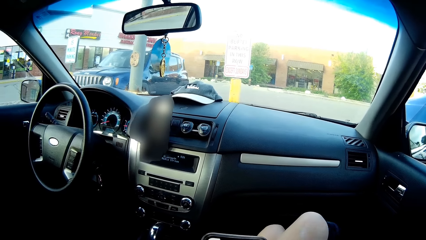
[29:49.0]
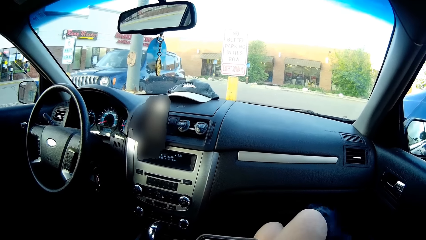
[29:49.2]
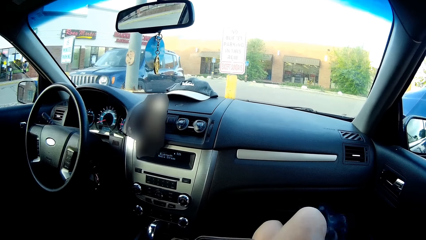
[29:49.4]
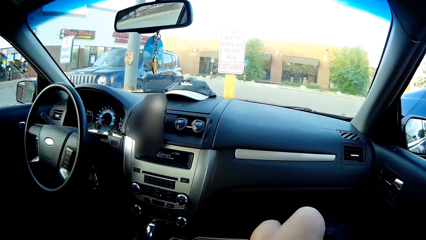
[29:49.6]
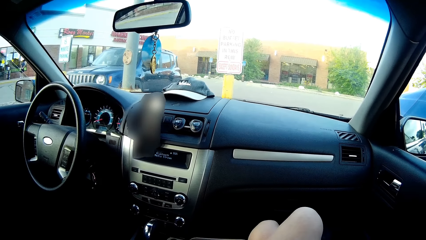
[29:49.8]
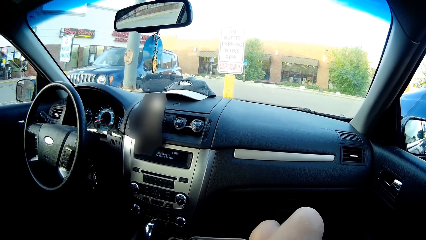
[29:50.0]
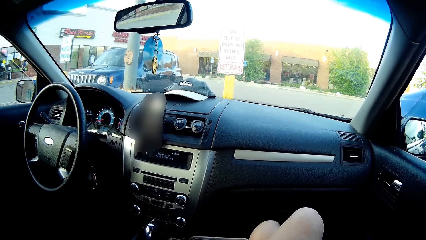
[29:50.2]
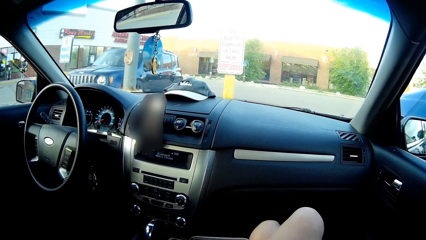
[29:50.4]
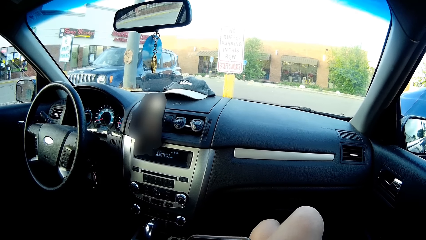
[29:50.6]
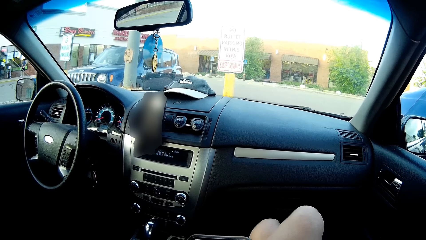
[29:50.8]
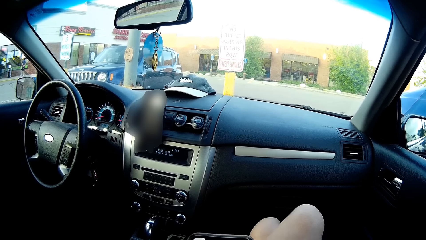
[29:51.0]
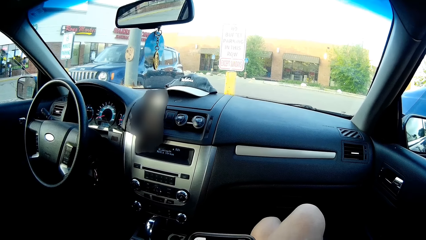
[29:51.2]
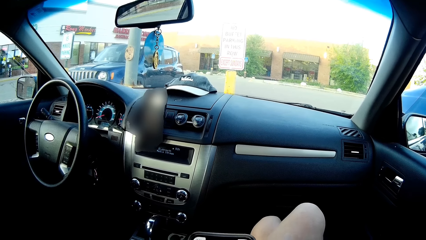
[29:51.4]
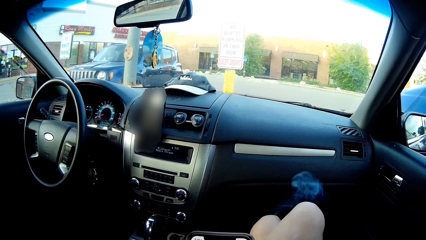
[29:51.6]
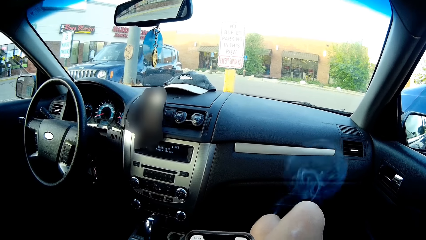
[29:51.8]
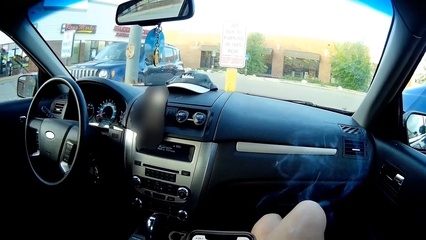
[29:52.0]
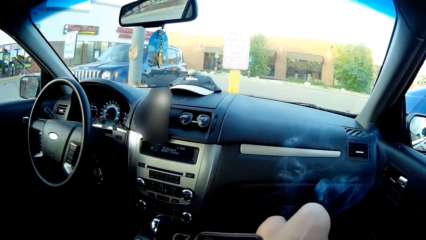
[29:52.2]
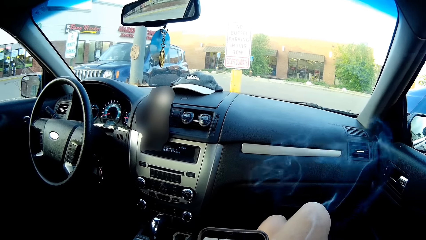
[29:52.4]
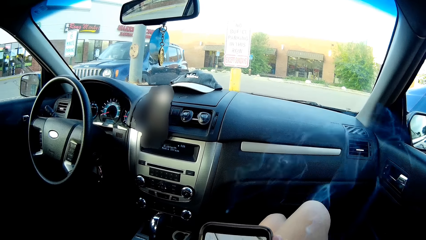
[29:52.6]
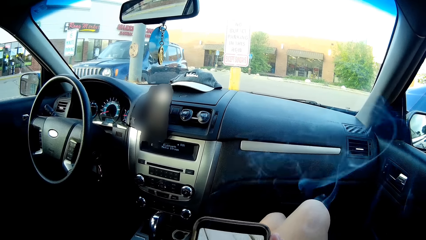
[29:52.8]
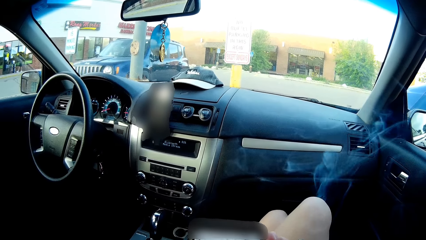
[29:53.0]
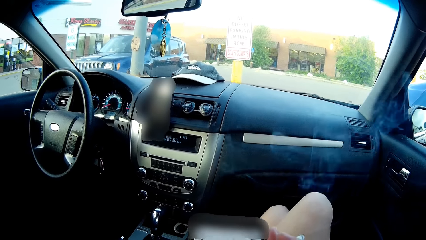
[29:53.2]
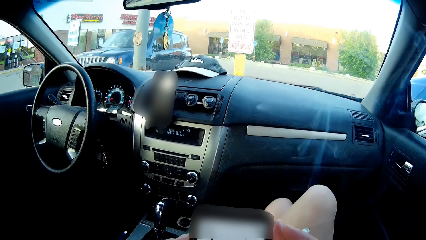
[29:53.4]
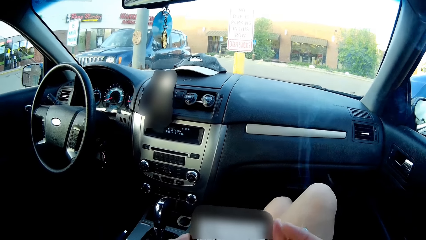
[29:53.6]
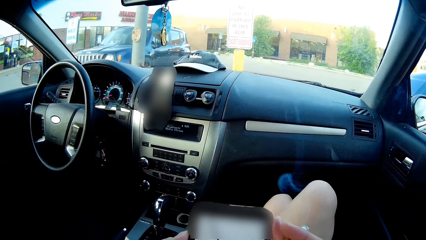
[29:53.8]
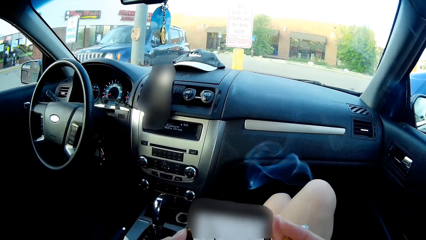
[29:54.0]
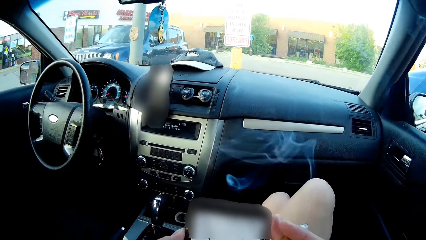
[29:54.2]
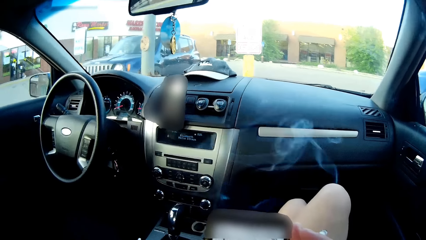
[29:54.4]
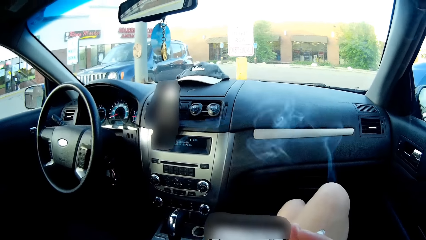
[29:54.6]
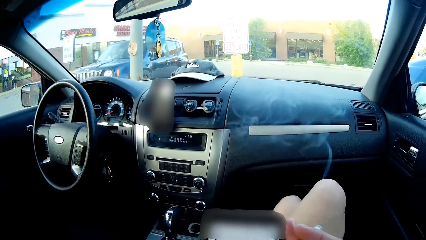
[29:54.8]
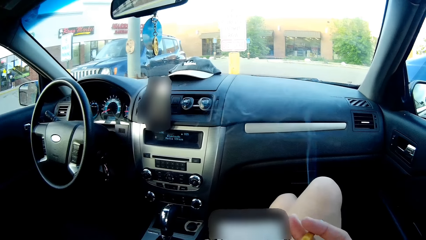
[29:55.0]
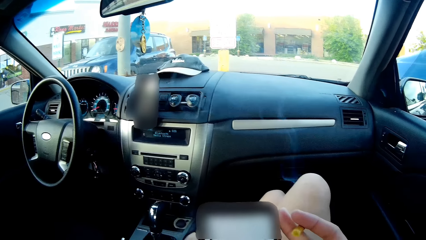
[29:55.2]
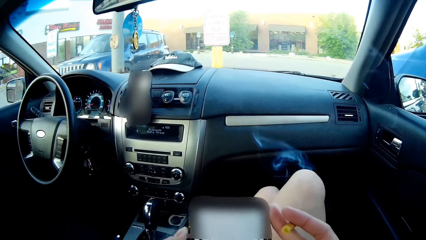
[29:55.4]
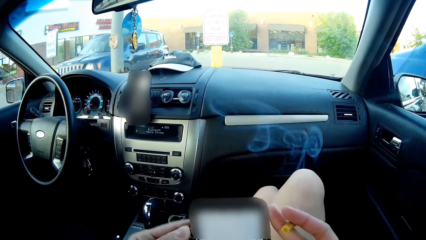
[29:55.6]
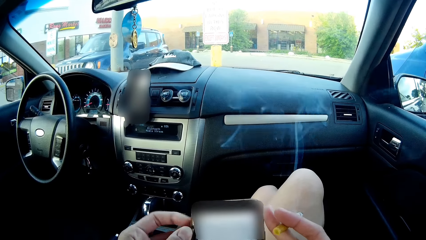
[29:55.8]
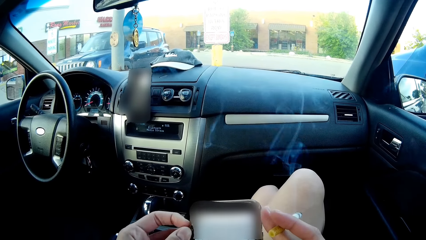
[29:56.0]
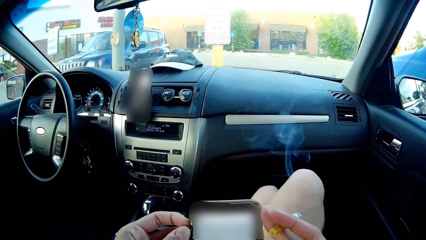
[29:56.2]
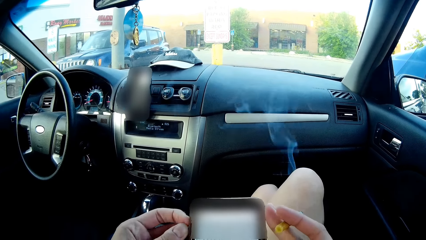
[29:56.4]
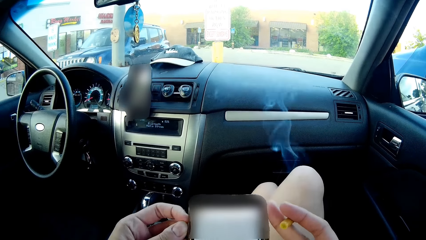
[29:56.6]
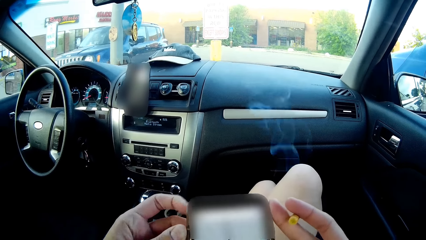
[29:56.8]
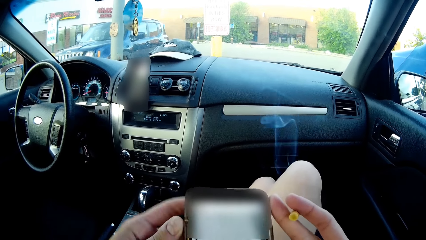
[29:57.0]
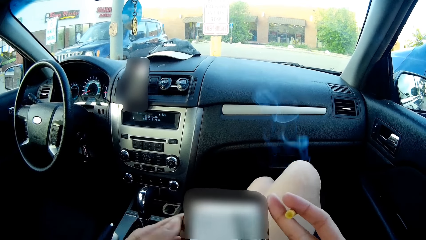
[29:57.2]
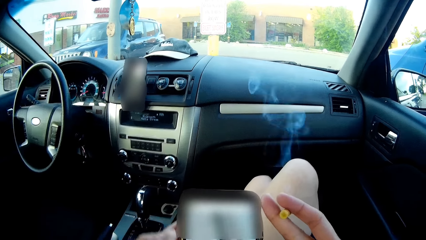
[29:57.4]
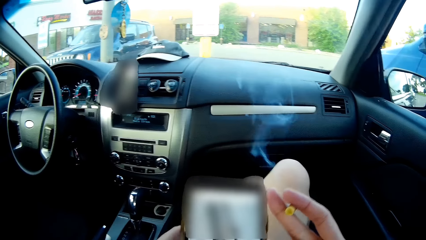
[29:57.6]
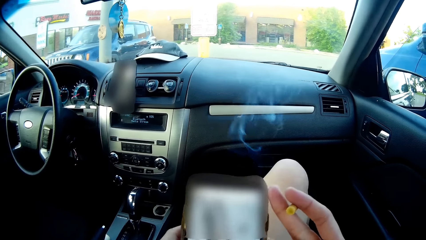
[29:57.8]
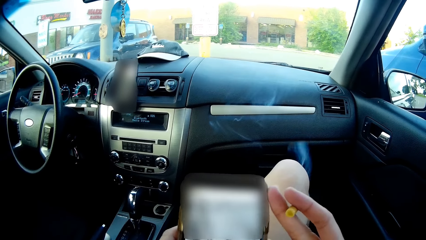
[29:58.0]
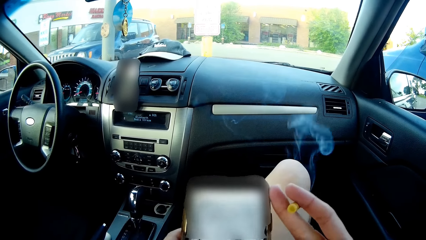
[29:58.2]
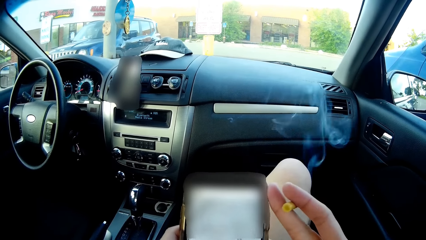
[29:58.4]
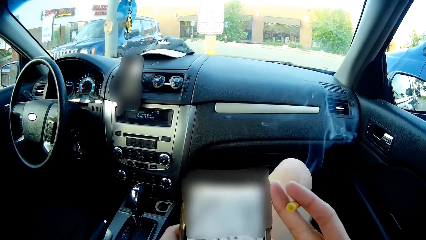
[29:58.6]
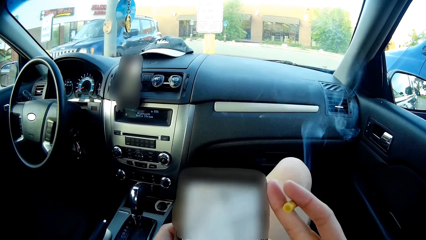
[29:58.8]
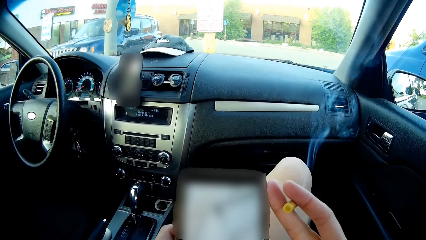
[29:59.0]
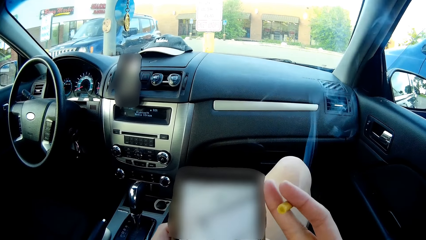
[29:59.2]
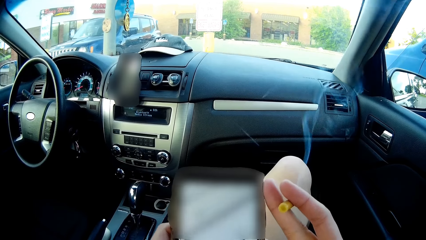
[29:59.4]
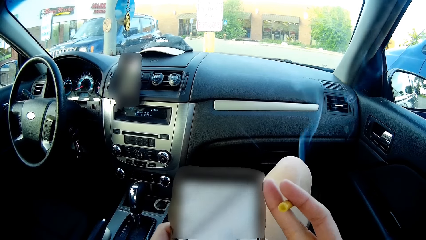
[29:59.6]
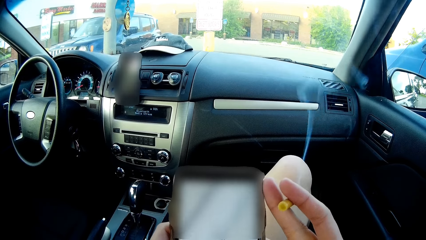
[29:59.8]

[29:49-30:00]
The camera wearer adjusts the smart phone's case with her left hand.
